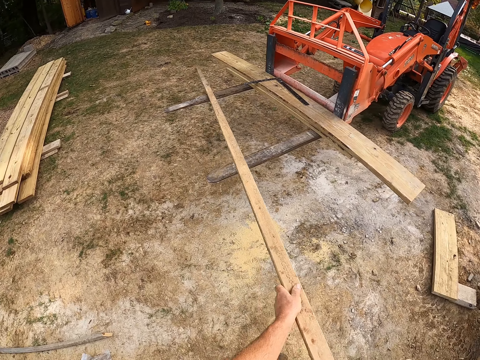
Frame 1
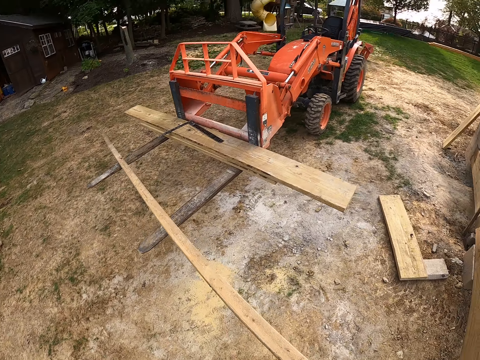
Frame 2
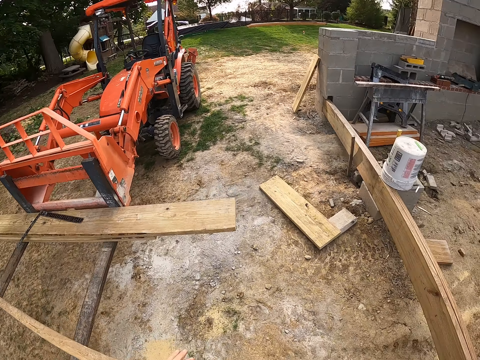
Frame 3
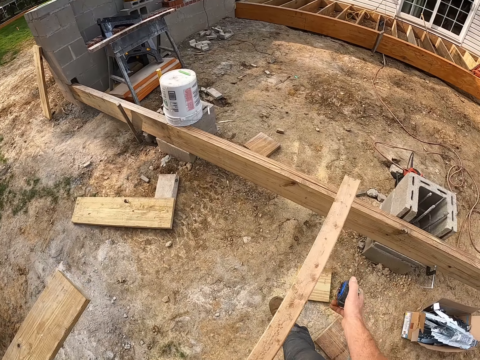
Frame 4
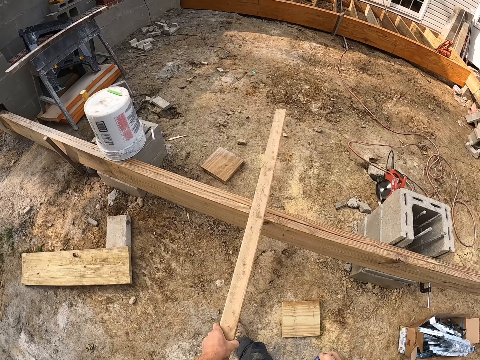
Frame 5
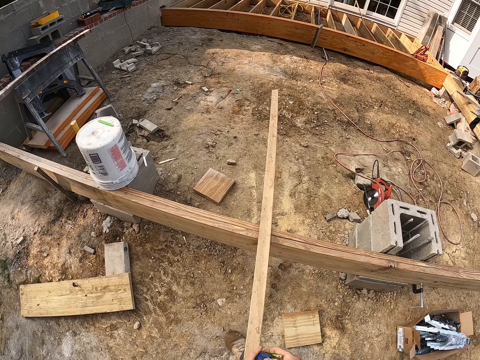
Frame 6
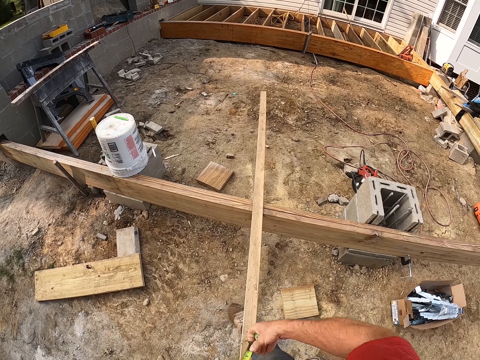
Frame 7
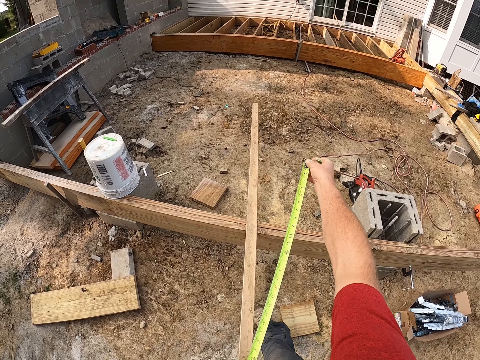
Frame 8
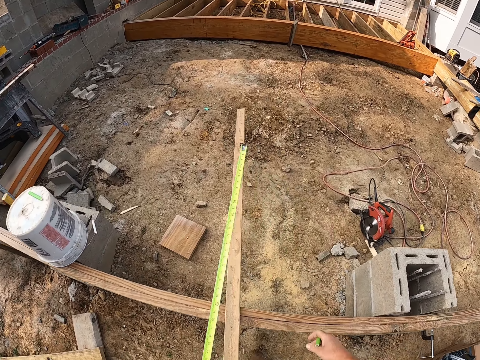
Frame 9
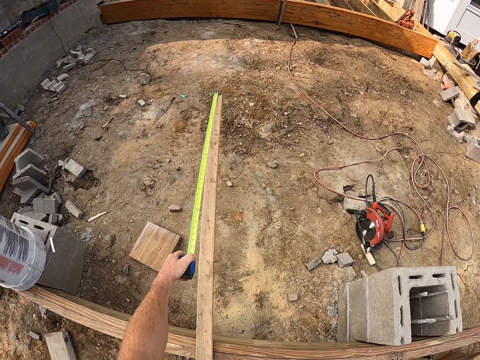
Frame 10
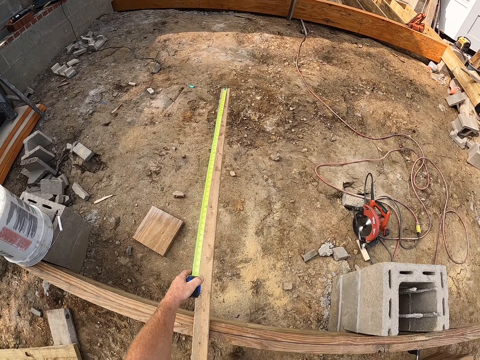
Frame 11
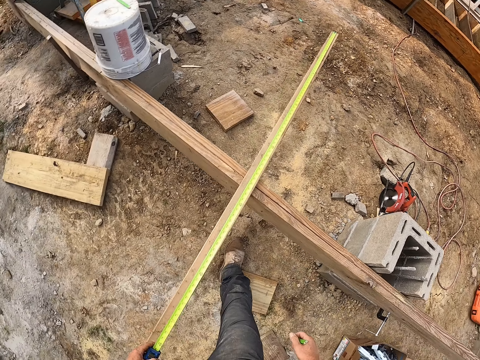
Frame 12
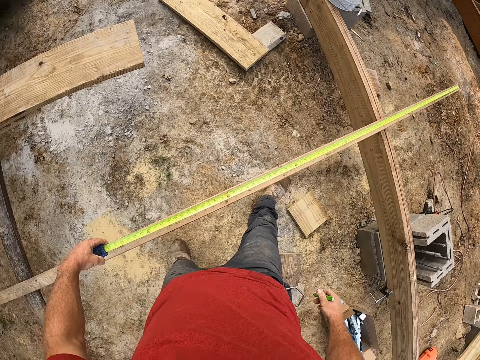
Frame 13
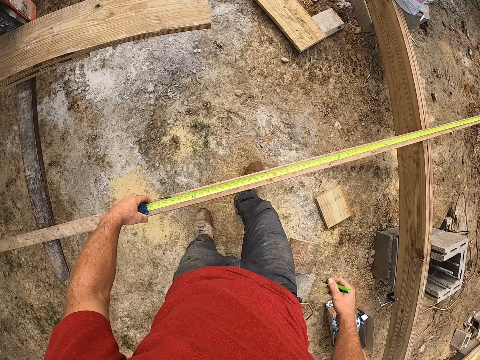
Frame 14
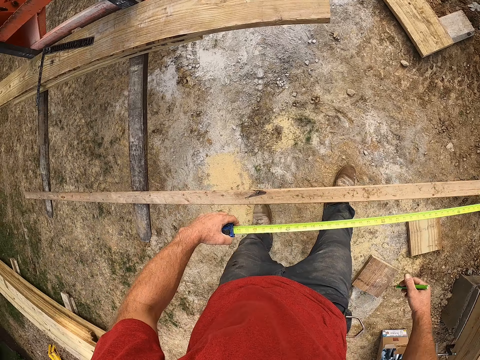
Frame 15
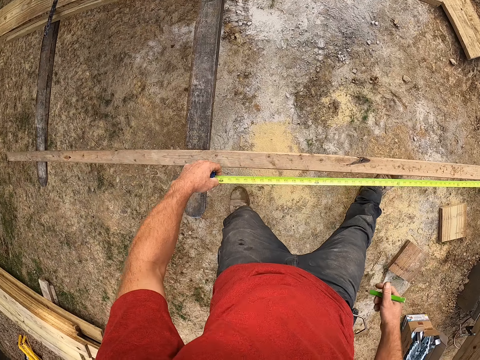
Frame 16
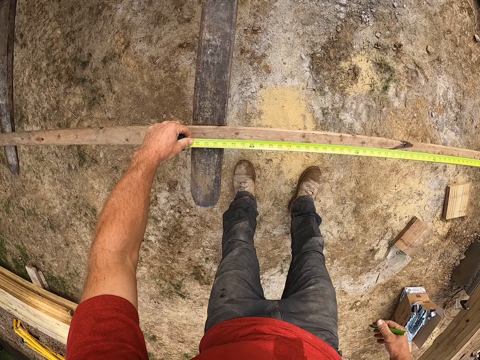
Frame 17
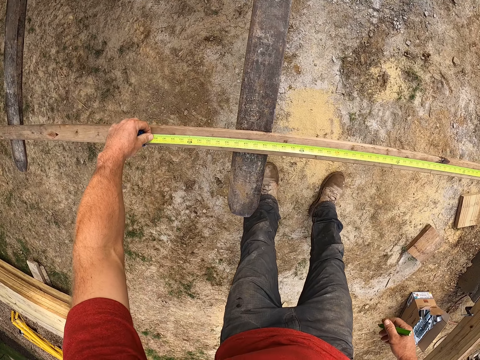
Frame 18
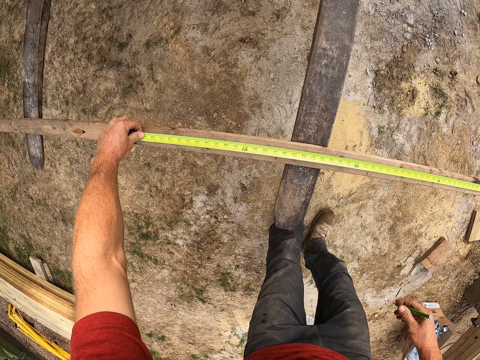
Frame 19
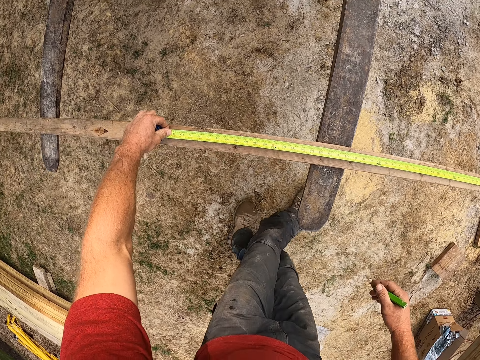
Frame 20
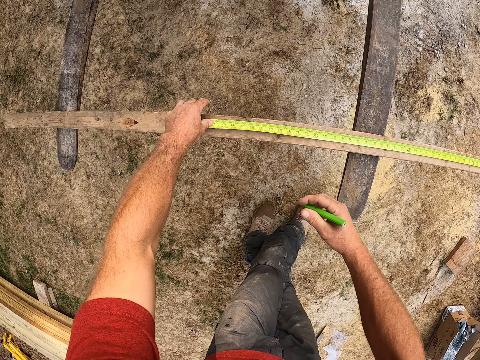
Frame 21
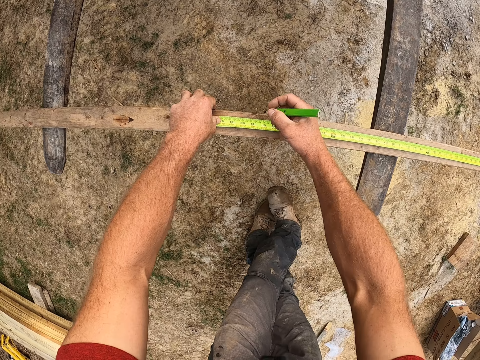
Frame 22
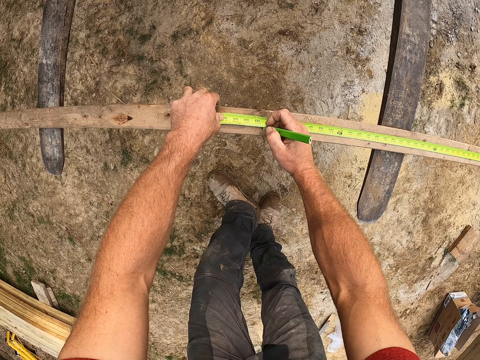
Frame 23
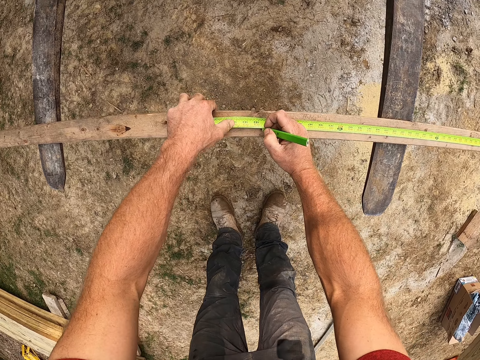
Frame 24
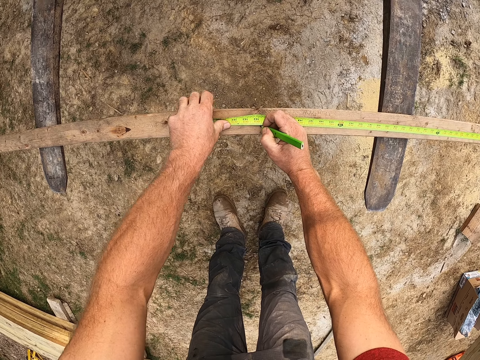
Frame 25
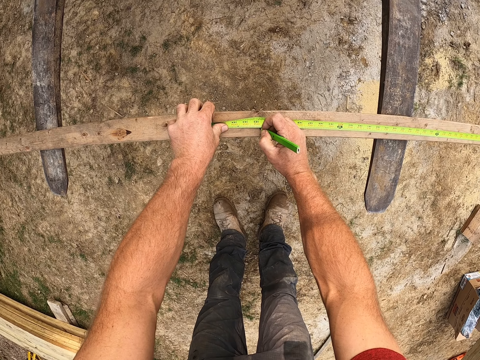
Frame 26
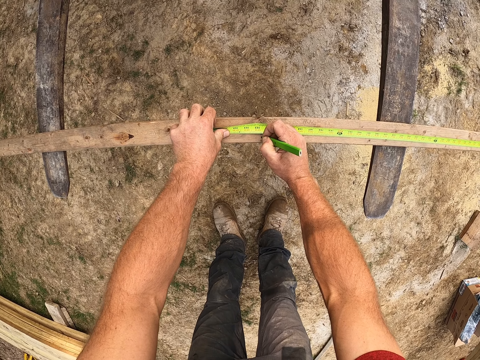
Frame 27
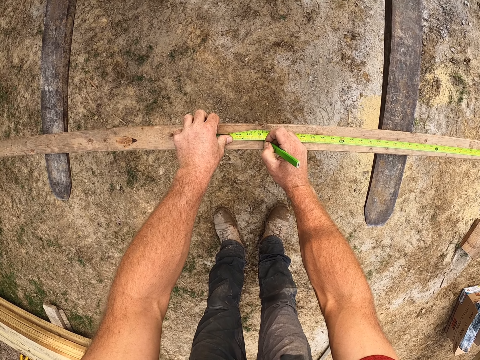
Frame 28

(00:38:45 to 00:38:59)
The camera wearer puts a piece of wood on the pallet fork. He extends the plank on the wooden foundation. He pulls out tape from the tape measure. He measures the plank with the tape. He marks a point on the plank with a pencil in his right hand.

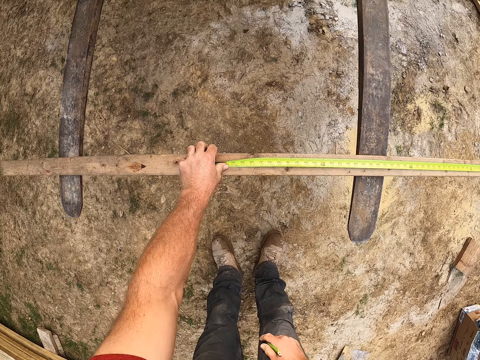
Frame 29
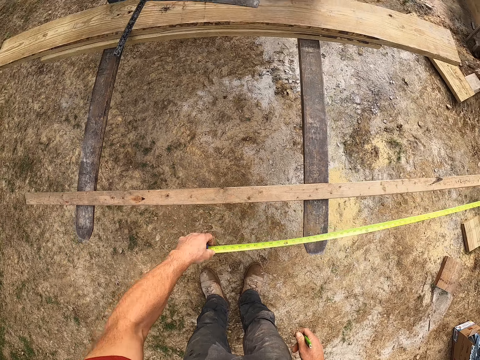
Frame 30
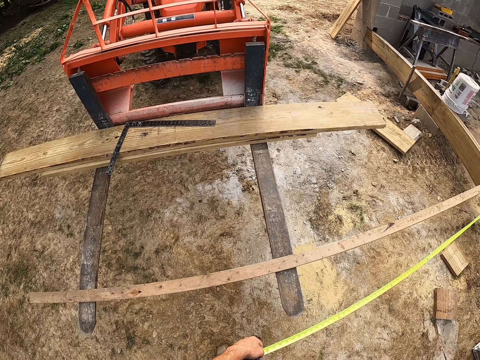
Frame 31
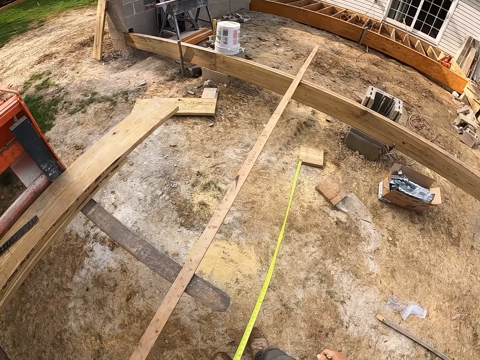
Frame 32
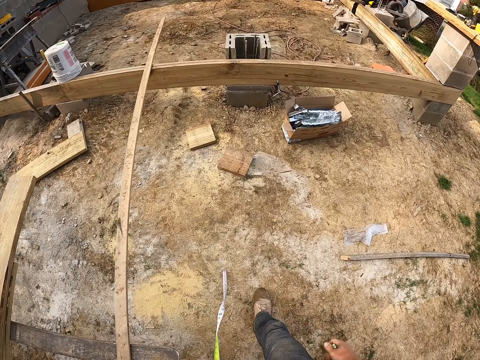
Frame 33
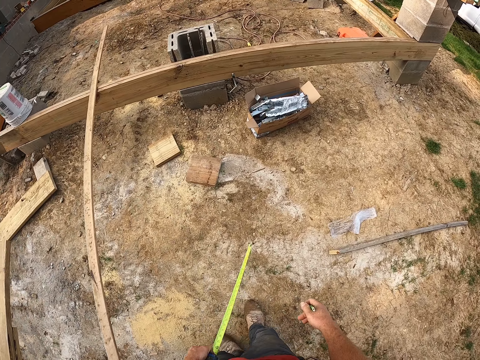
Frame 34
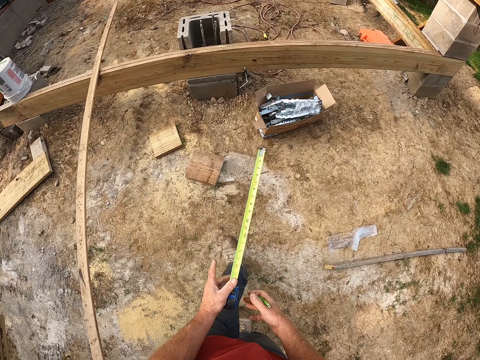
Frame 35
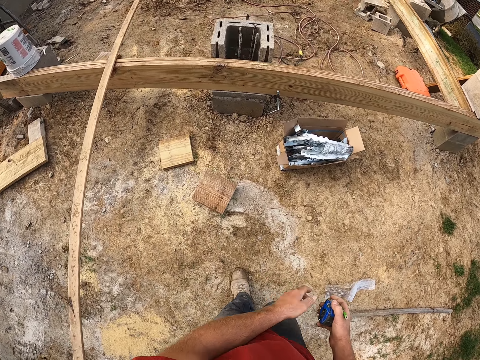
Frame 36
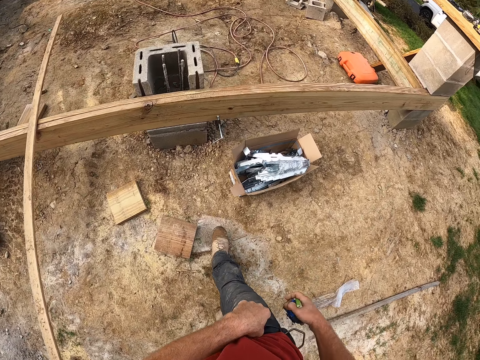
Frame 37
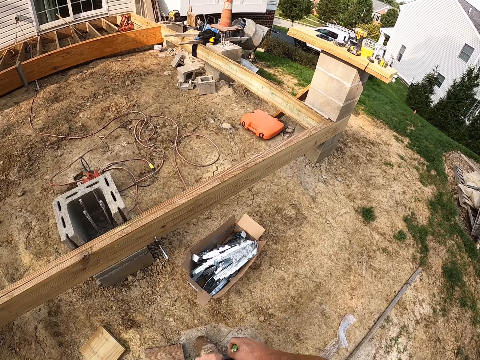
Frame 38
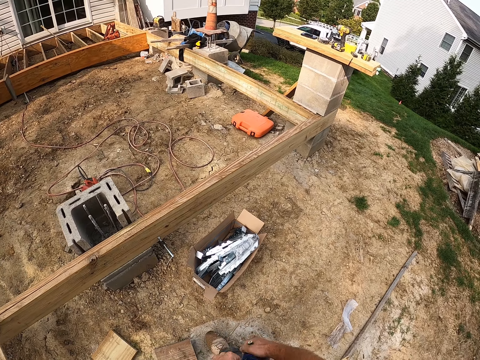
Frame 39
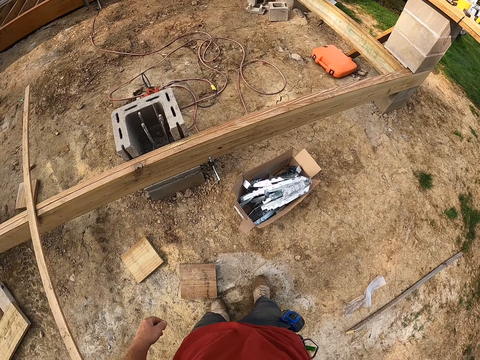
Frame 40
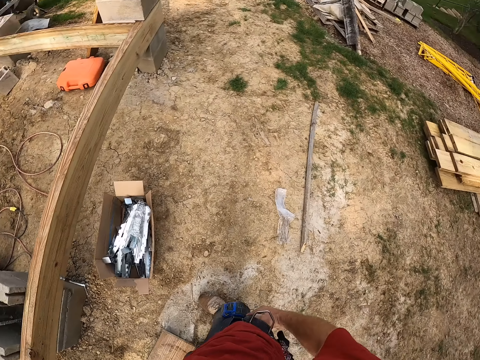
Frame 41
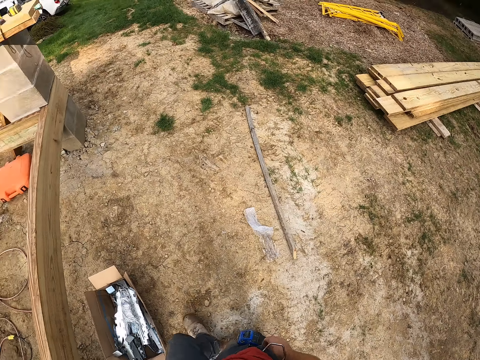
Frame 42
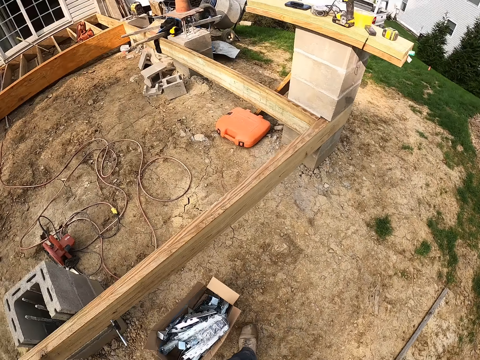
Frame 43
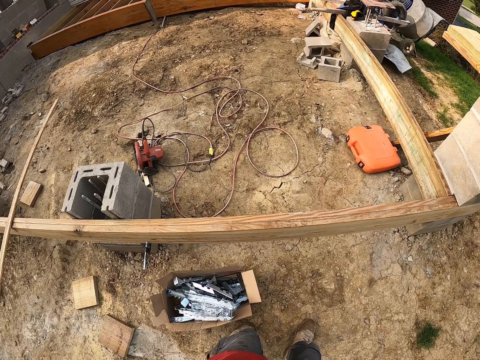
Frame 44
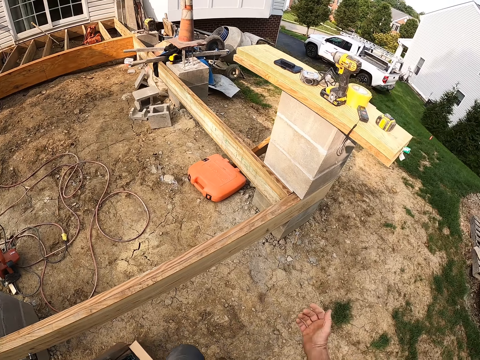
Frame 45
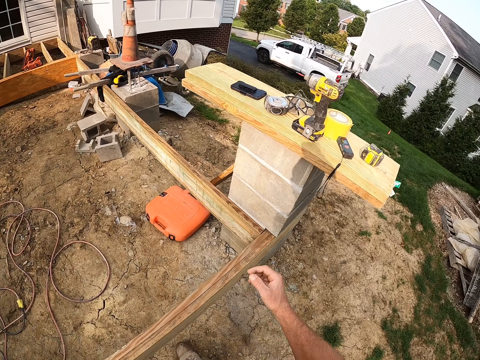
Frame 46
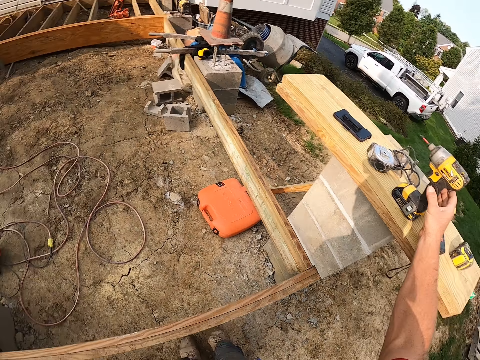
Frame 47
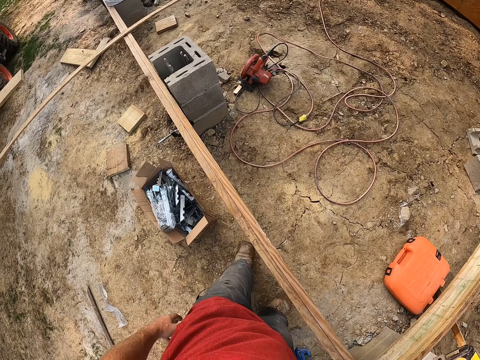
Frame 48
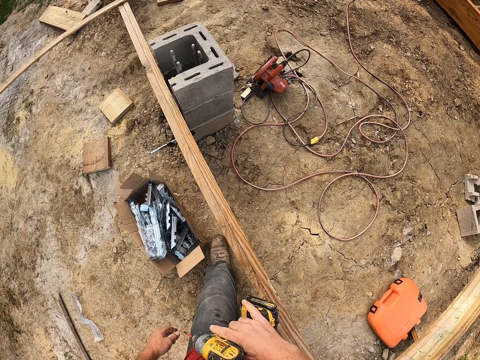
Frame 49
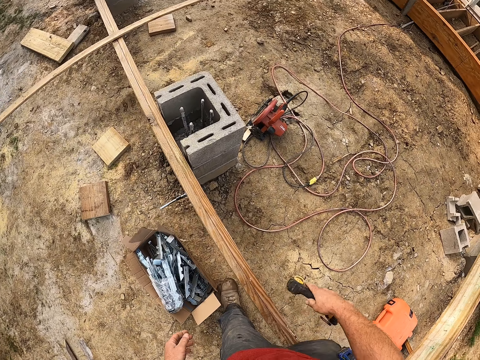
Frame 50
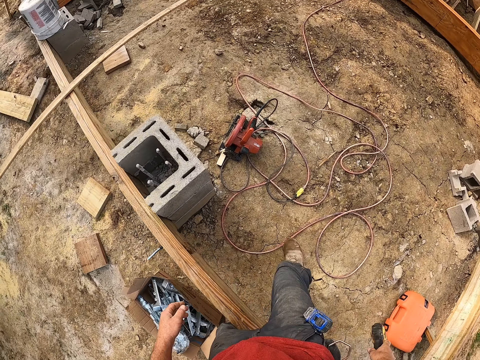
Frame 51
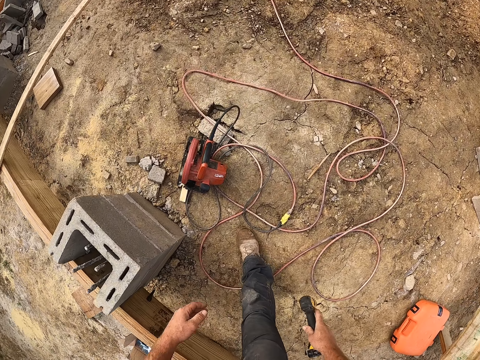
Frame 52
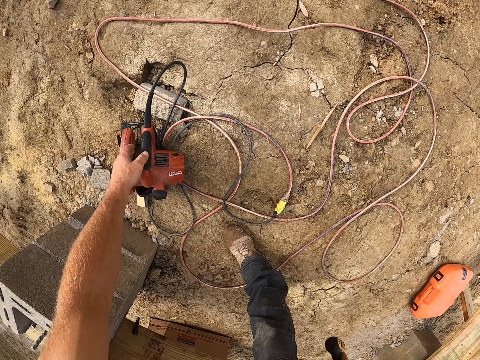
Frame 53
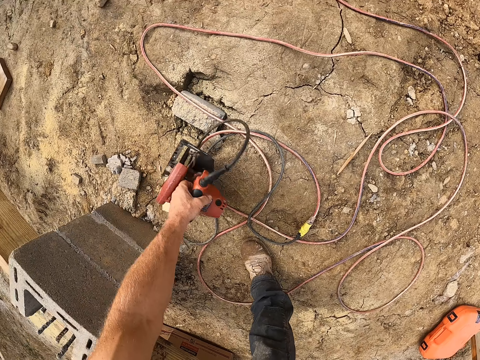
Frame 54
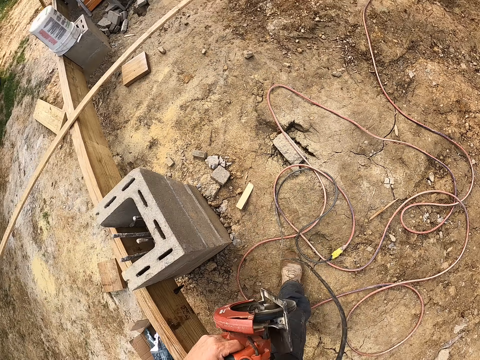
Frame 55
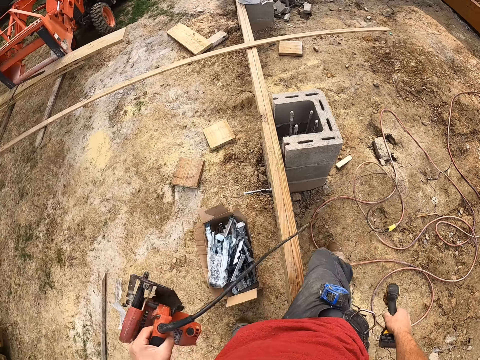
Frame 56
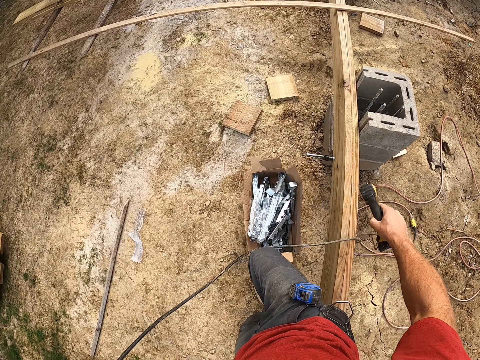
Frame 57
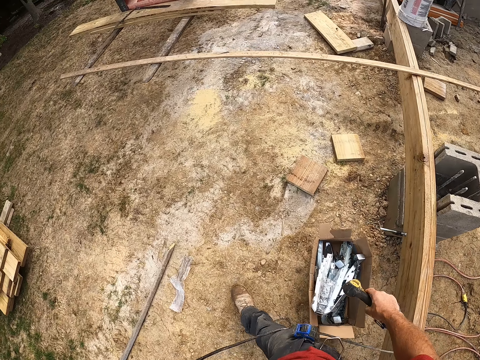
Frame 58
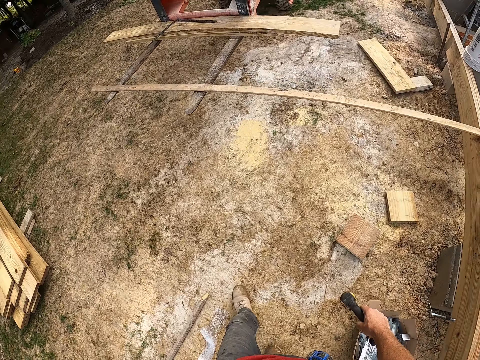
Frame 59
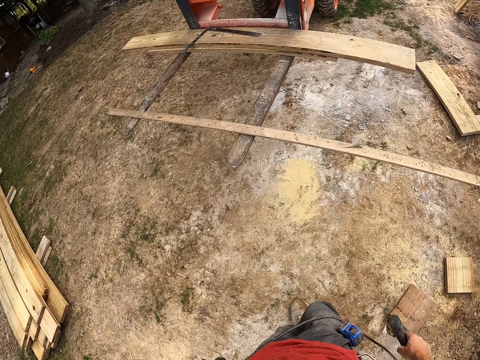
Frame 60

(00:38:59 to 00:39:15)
The camera wearer removes the tape measure on the piece of wood. He retracts the tape into the case. He passes the tape measure from his left hand to his right hand. He hangs the tape measure on his trouser. He moves closer to the wooden foundation. He picks up a drill on the plank on the pillar with his right hand. He steps into the wooden foundation. He picks up a jigsaw or circular saw on the ground with his left hand. He steps out of the wooden foundation. He moves to the forklift.
